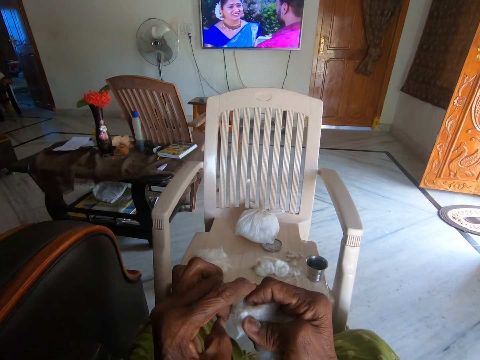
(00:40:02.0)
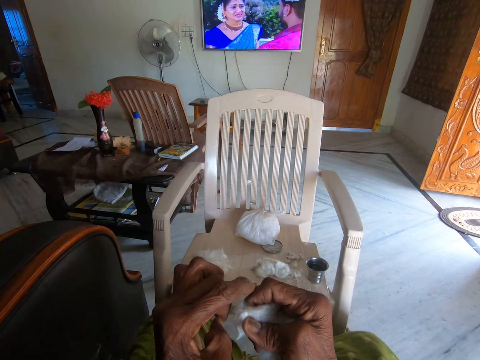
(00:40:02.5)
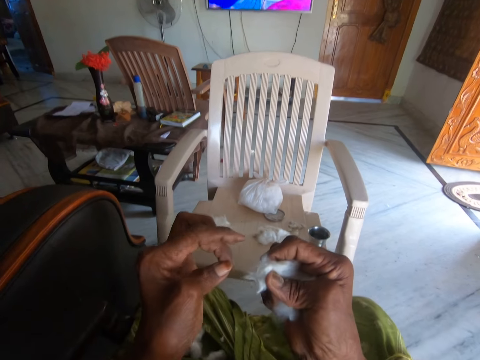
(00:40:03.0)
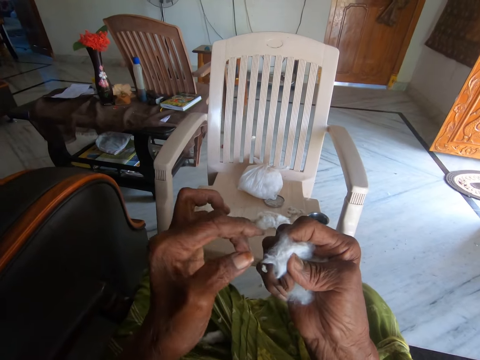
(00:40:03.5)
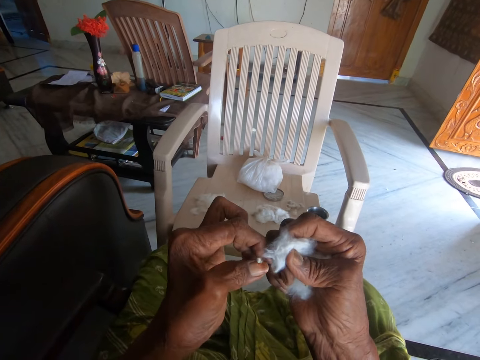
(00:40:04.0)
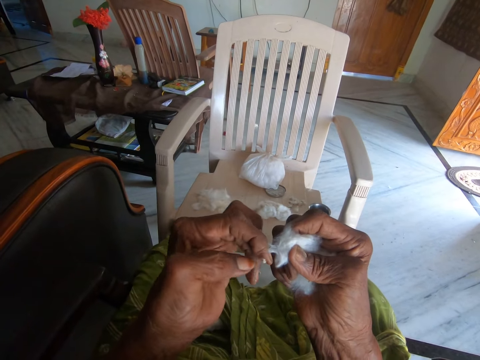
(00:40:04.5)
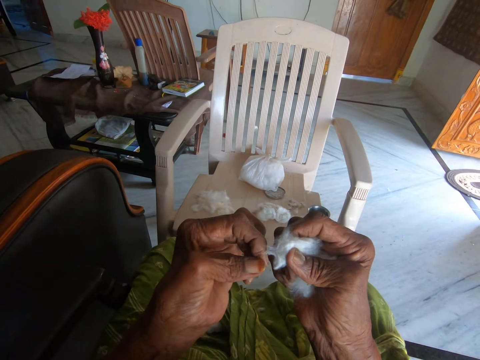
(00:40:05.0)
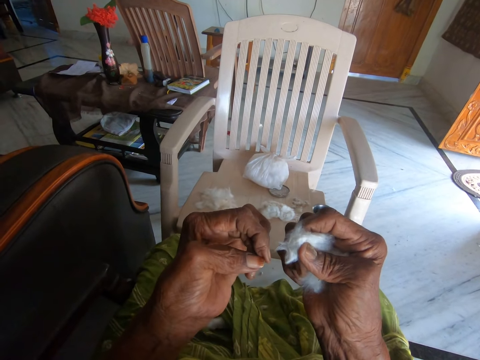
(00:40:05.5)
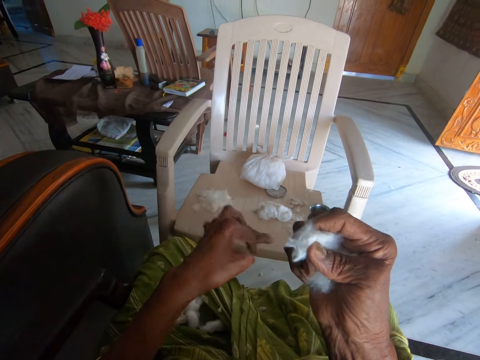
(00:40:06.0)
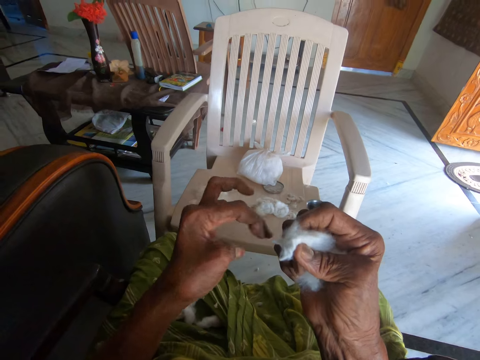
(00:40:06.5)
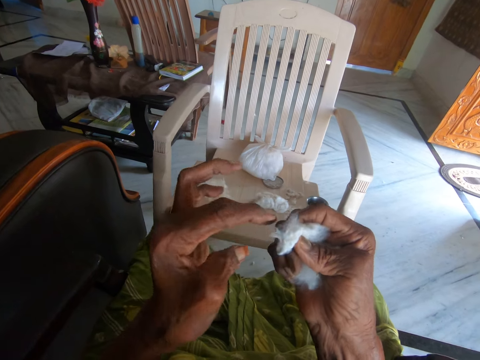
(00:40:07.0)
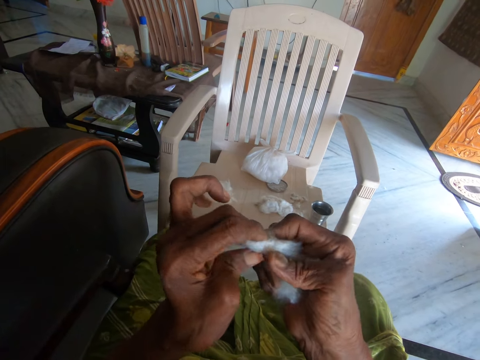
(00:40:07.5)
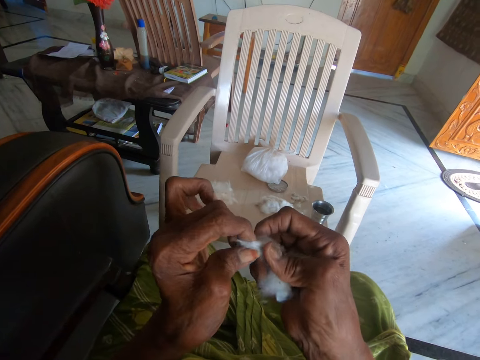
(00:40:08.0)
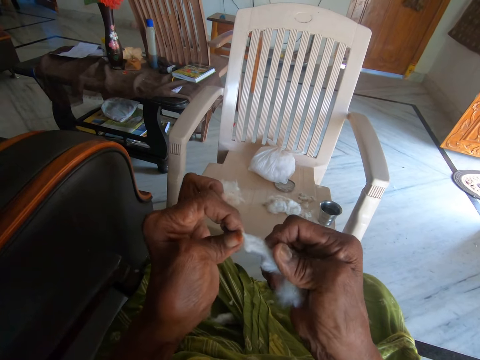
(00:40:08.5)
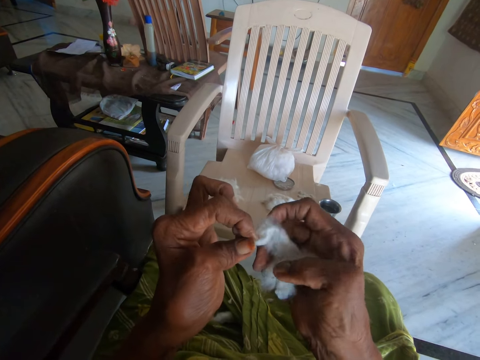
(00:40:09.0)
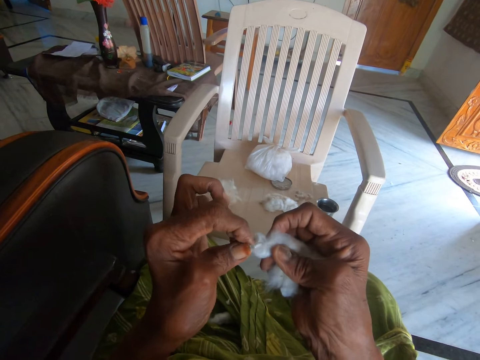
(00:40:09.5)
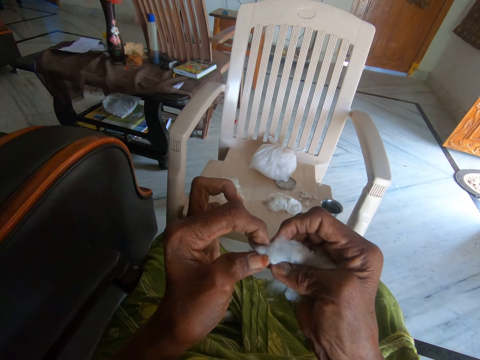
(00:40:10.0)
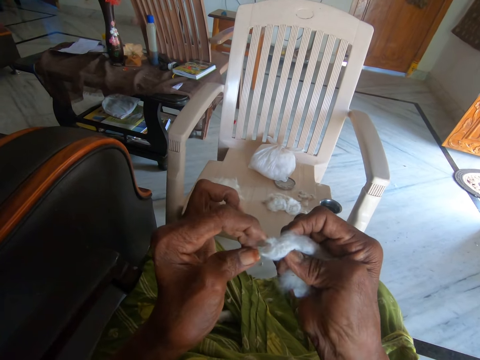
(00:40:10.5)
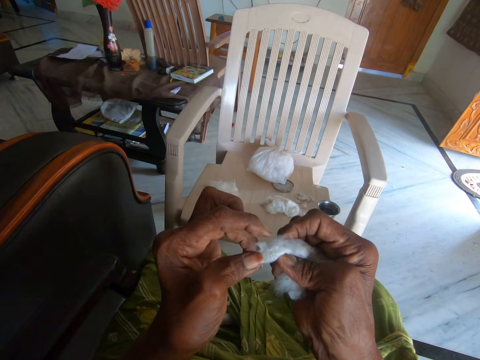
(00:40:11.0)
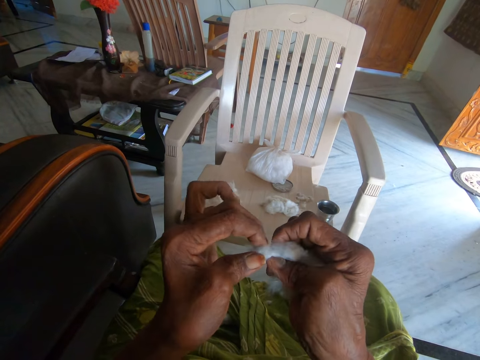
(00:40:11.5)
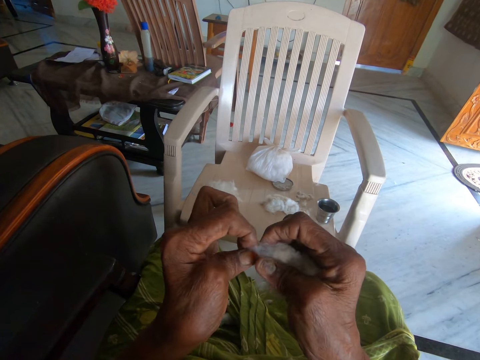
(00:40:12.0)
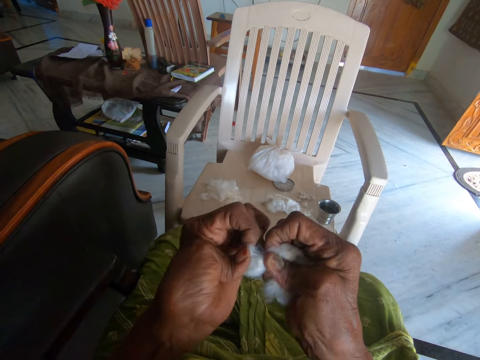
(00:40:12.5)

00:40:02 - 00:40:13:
The camera wearer throws dirt on the chair with her left hand. She throws the pieces of cotton wool on the floor. She continues separating the cotton wool from the dirt with both hands.

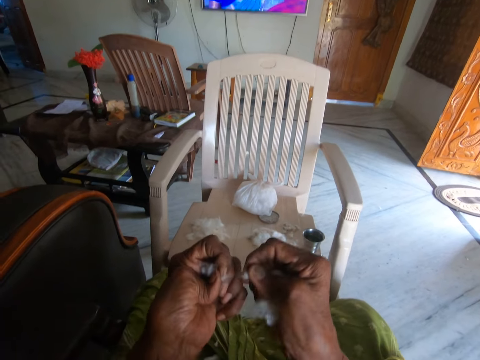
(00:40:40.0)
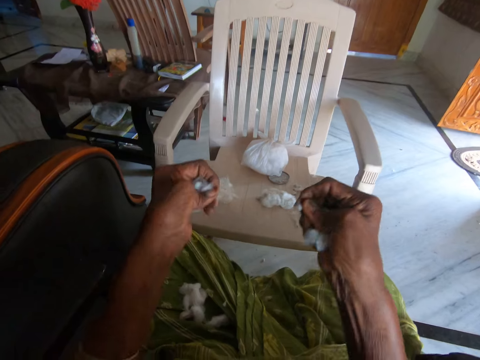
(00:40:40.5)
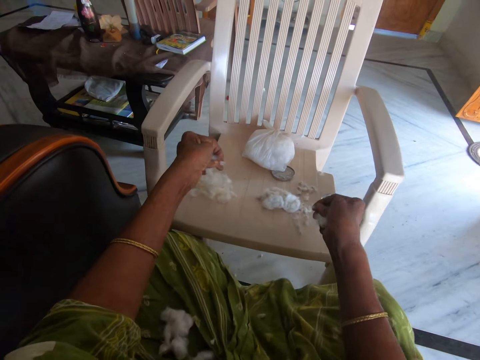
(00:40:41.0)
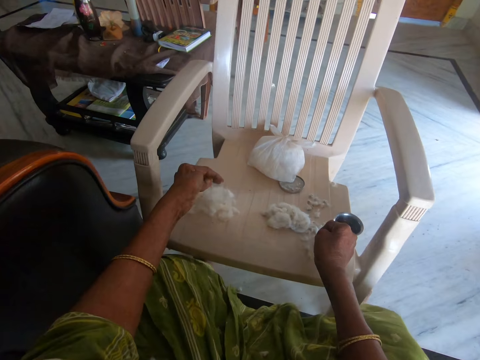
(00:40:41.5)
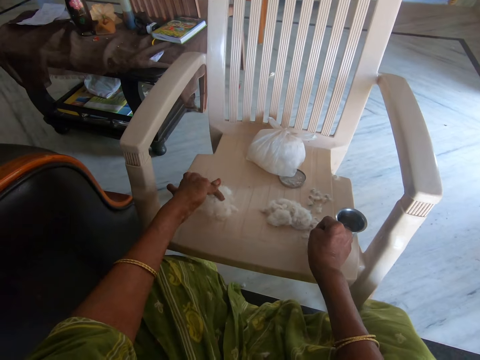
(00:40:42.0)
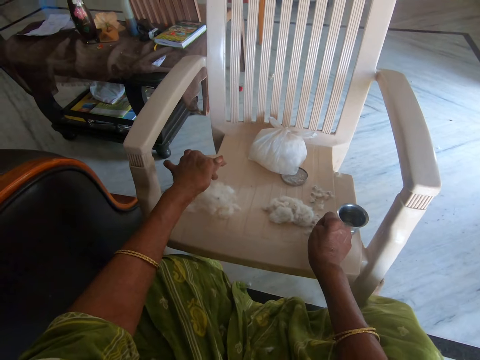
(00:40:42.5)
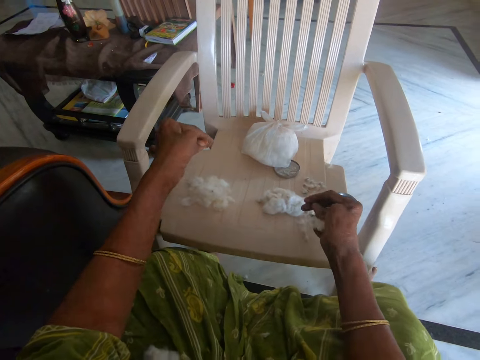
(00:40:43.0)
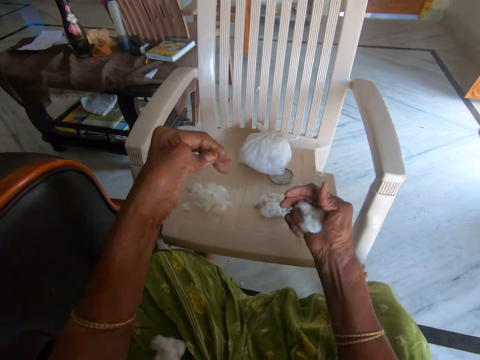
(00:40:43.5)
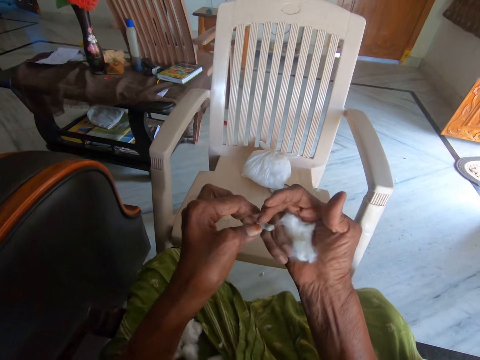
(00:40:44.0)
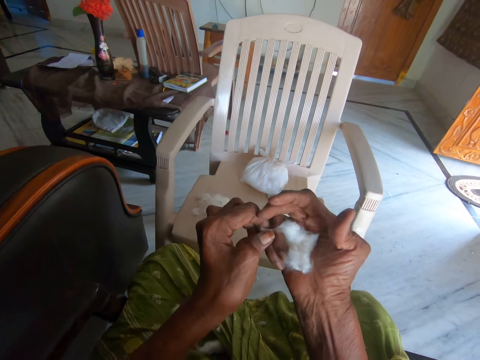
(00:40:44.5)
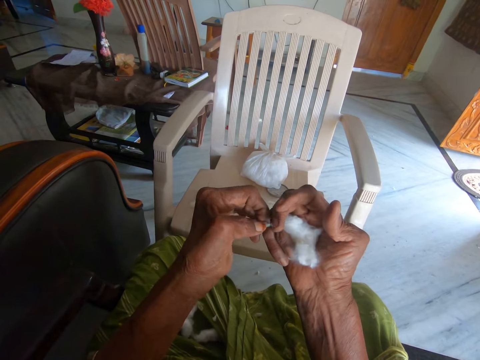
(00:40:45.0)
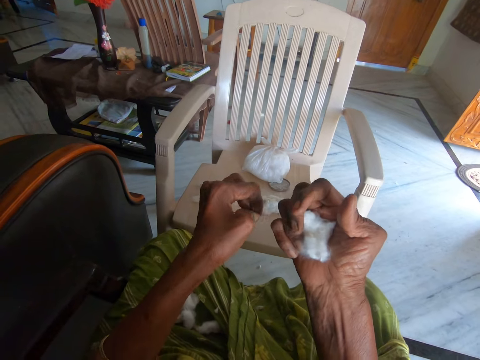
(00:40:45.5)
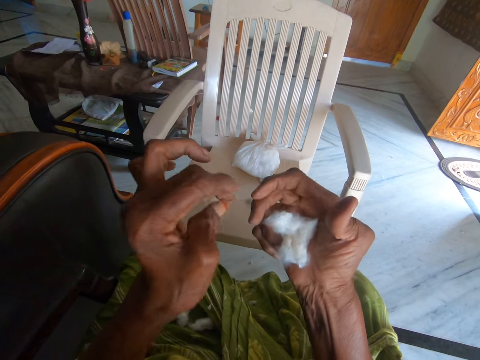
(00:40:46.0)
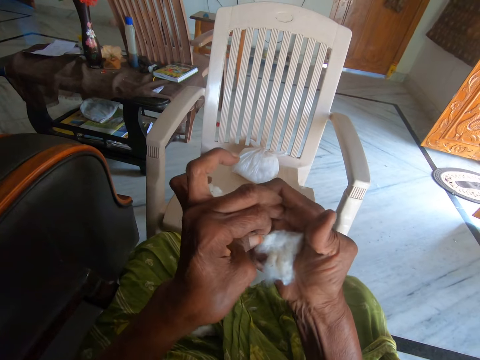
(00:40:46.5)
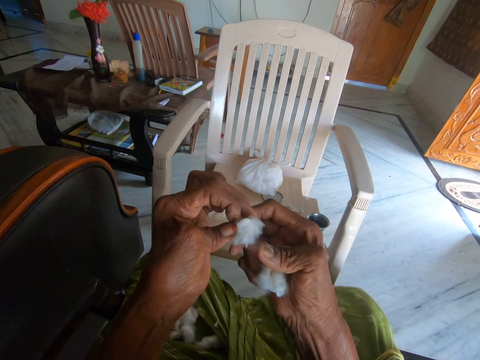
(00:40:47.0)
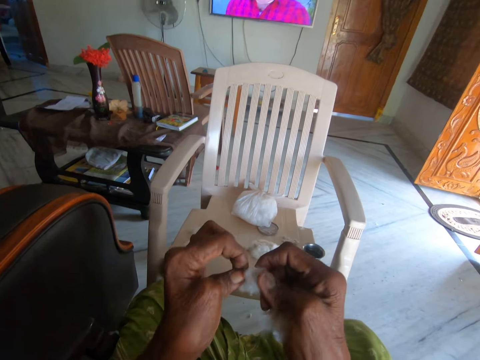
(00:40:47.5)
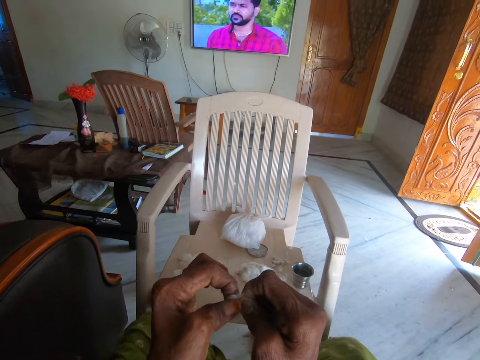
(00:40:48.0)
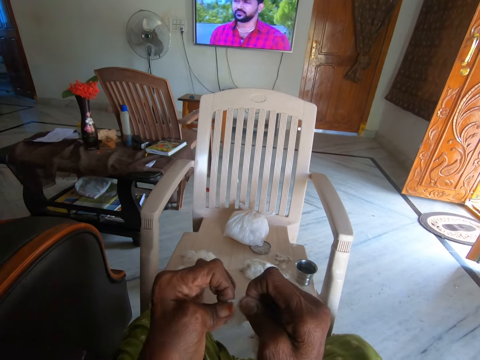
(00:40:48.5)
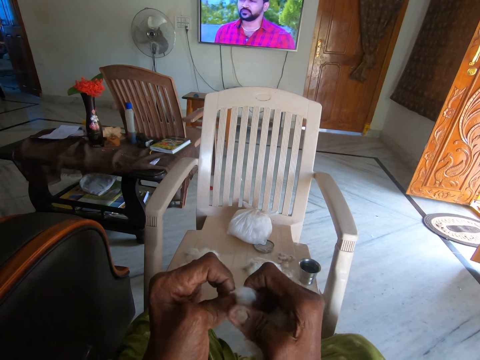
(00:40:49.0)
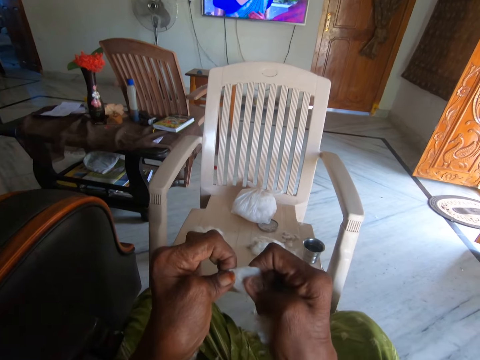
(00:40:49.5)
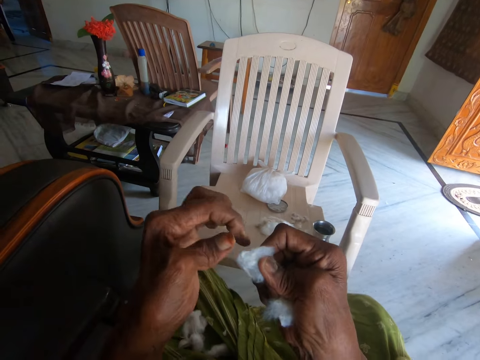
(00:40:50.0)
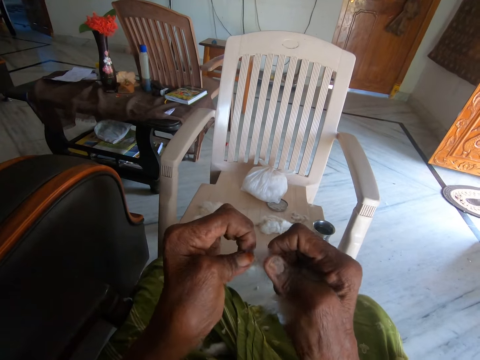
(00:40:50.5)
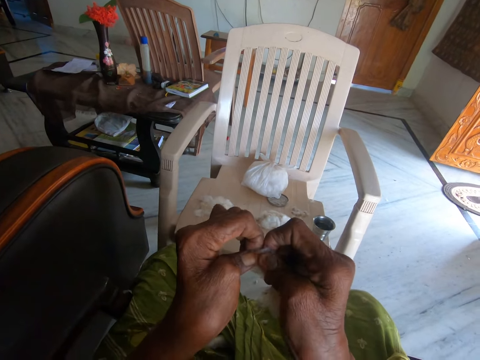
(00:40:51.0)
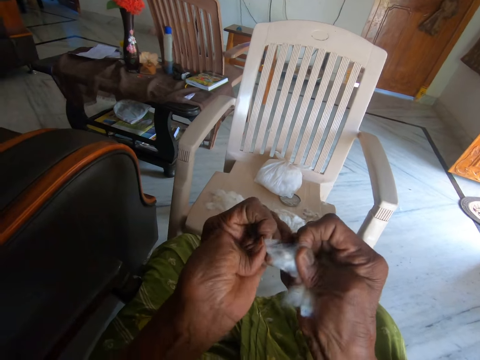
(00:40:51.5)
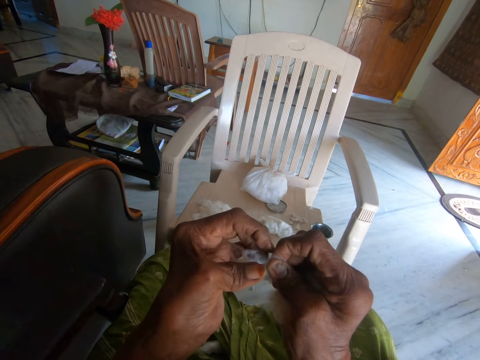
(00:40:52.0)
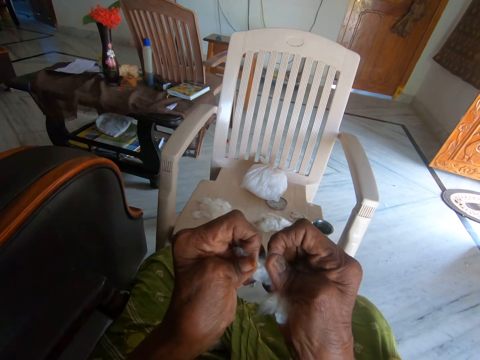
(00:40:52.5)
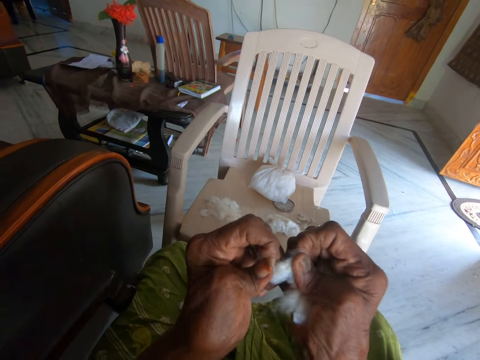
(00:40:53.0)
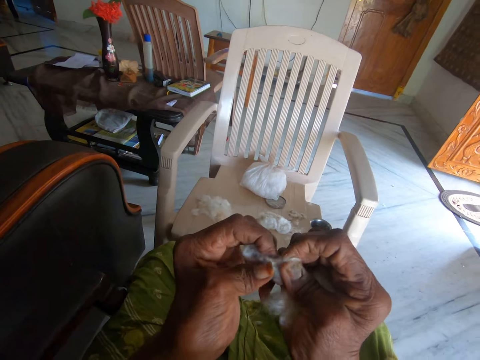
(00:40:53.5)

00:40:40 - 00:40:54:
The camera wearer drops cotton wool and dirt on the chair with both hands. She throws the dirt with her left hand. She picks the cotton wool from her right hand. She separates the cotton wool from the dirt with both hands. She tears the cotton wool.

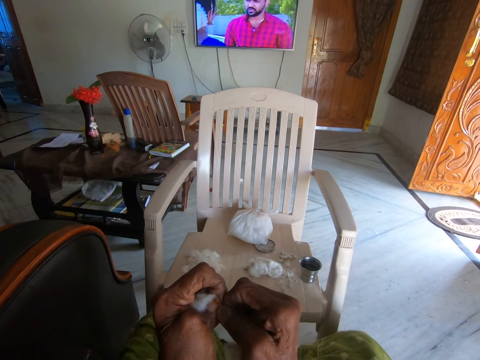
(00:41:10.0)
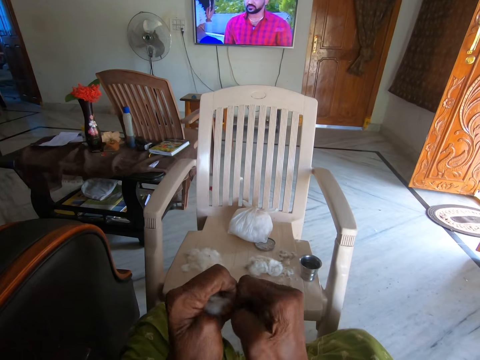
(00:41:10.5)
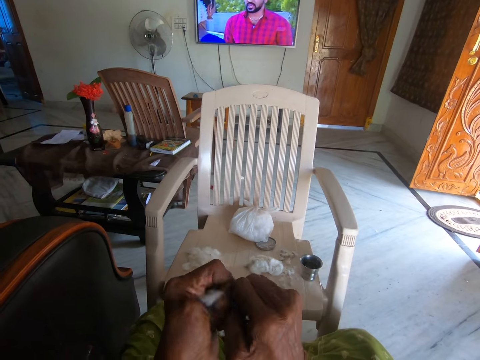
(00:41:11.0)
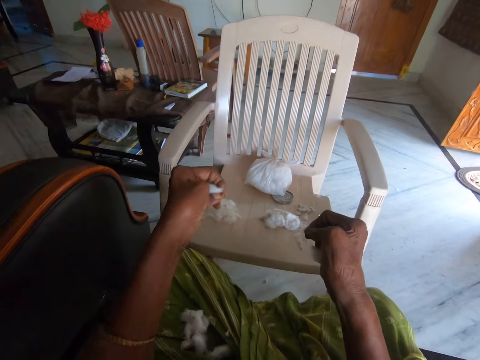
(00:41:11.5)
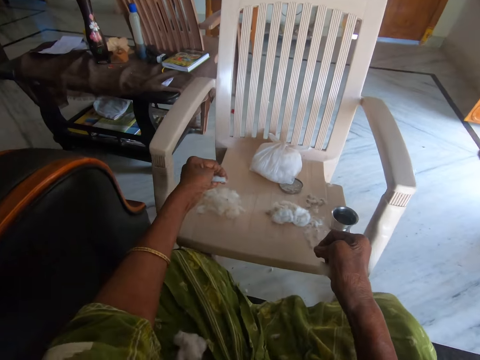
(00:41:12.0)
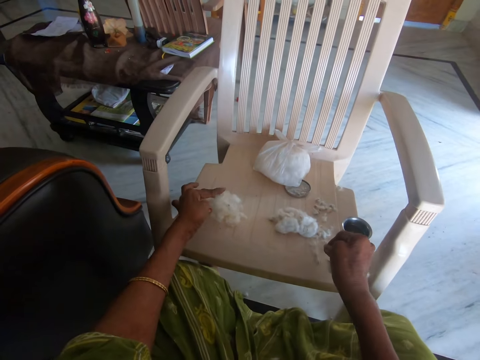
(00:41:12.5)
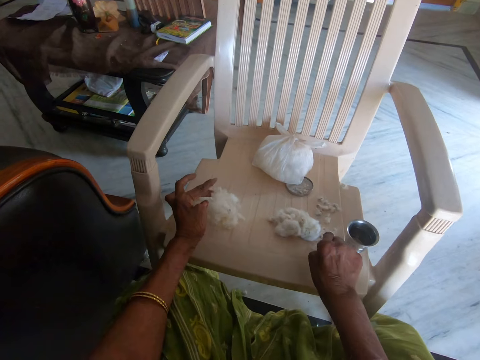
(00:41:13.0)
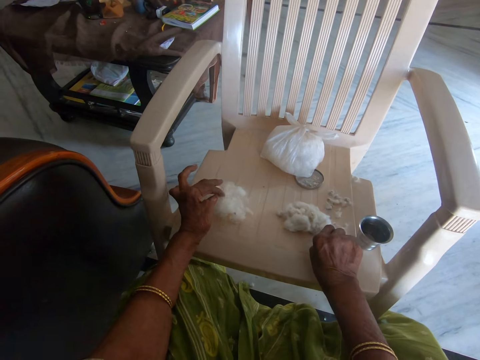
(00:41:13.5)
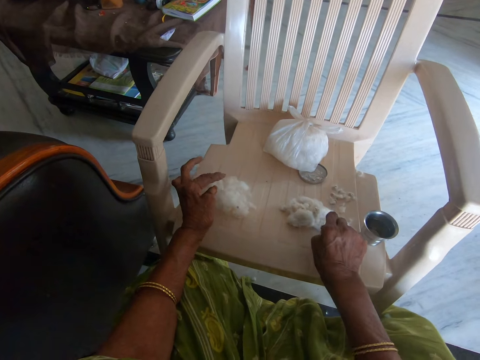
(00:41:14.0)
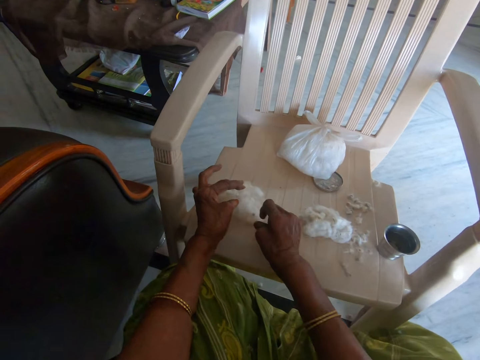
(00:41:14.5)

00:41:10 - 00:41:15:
The camera wearer drops cotton wool and dirt on the chair with both hands.
